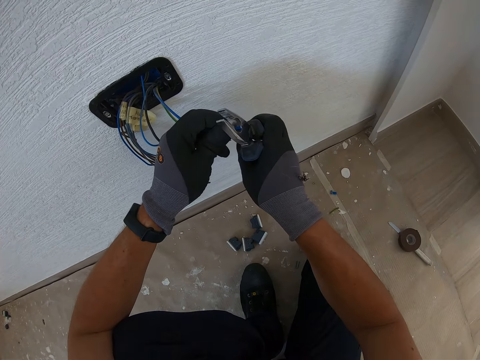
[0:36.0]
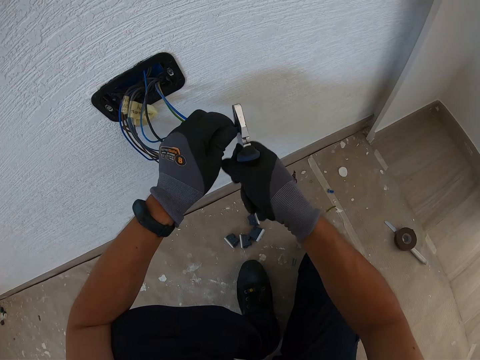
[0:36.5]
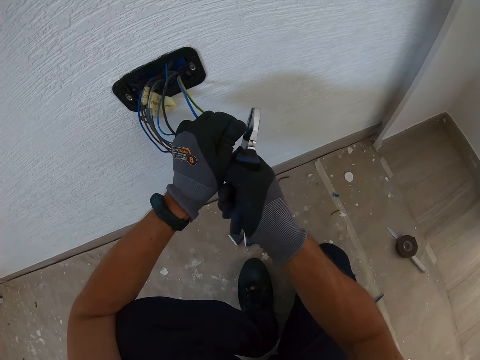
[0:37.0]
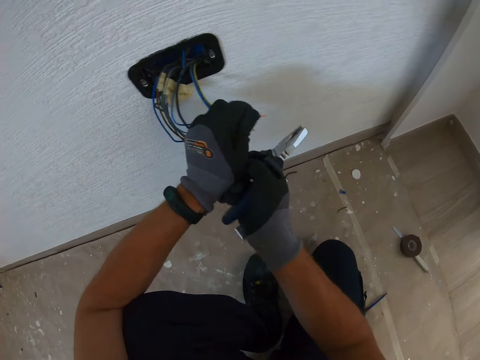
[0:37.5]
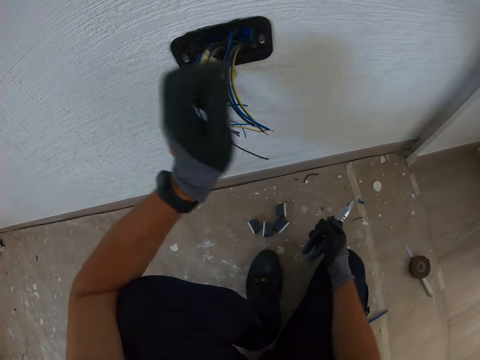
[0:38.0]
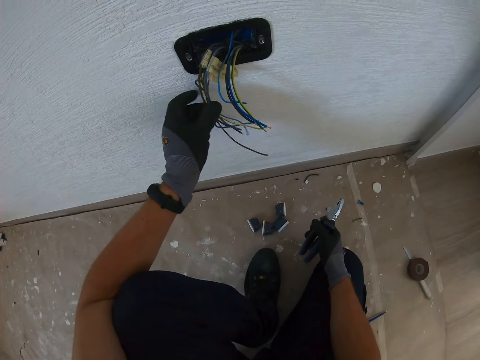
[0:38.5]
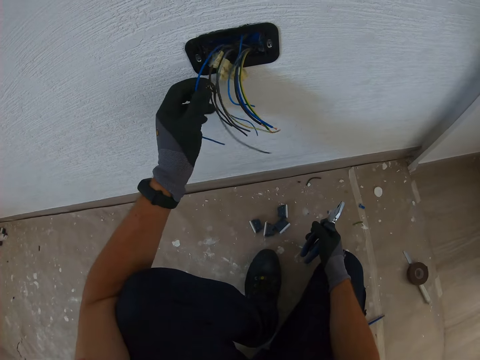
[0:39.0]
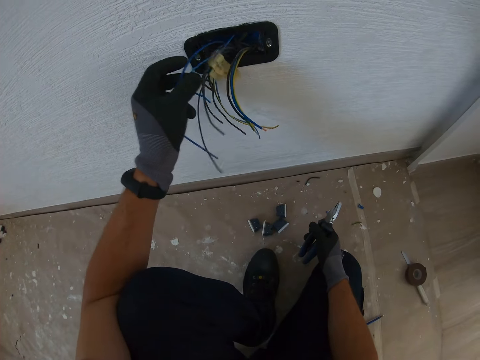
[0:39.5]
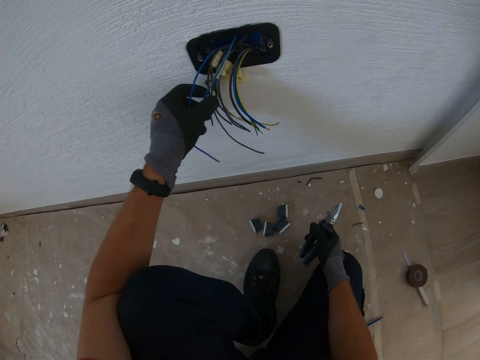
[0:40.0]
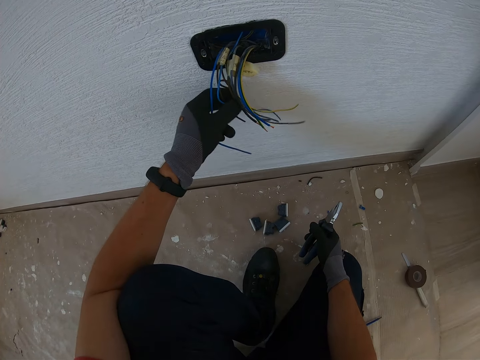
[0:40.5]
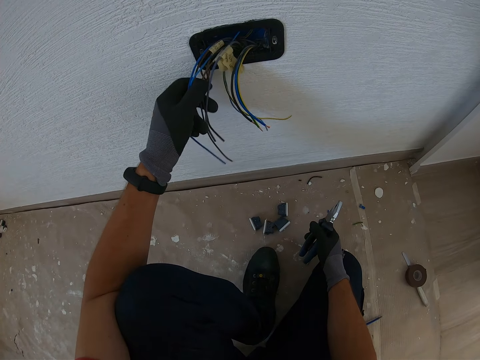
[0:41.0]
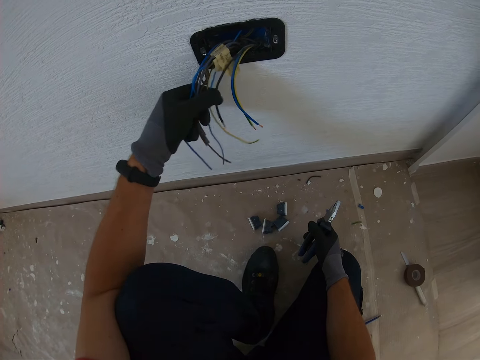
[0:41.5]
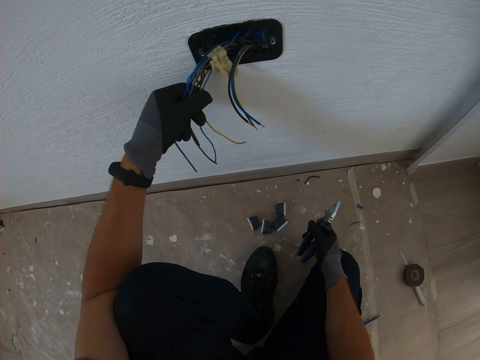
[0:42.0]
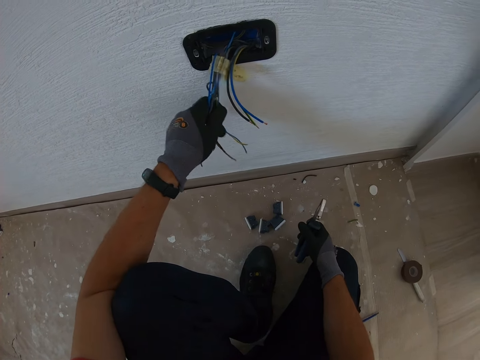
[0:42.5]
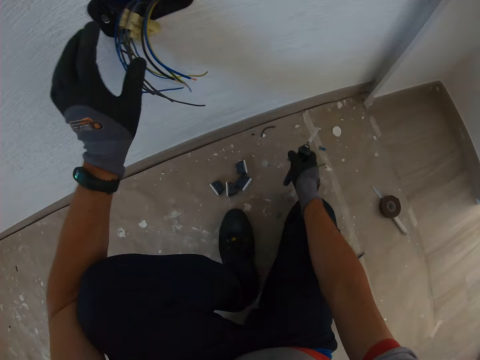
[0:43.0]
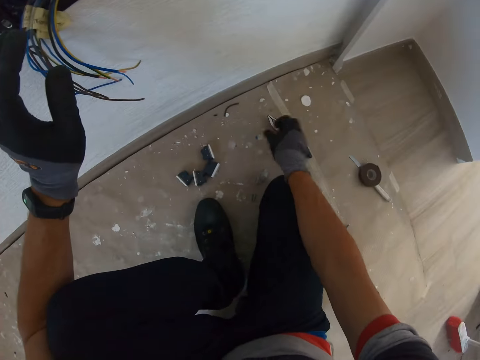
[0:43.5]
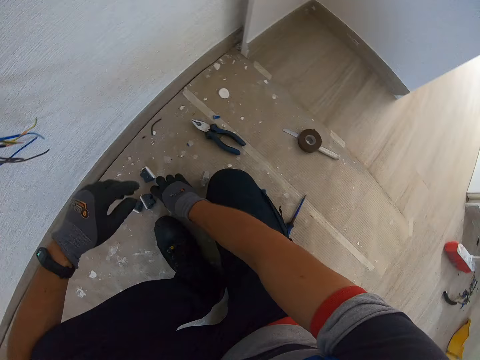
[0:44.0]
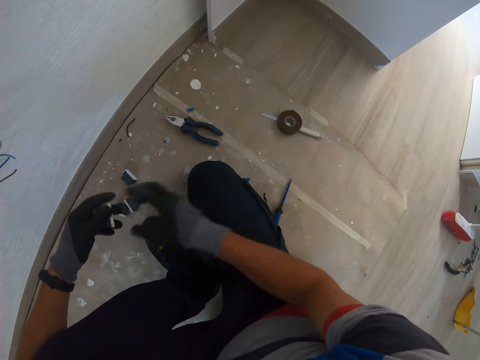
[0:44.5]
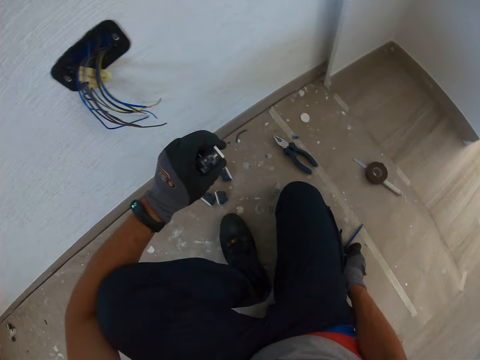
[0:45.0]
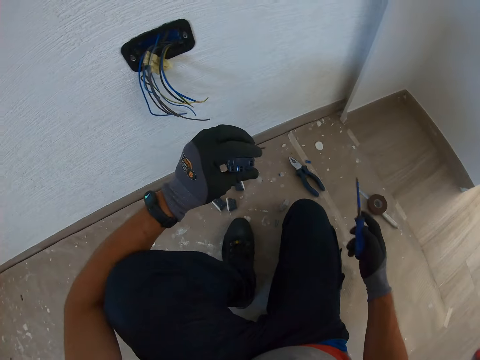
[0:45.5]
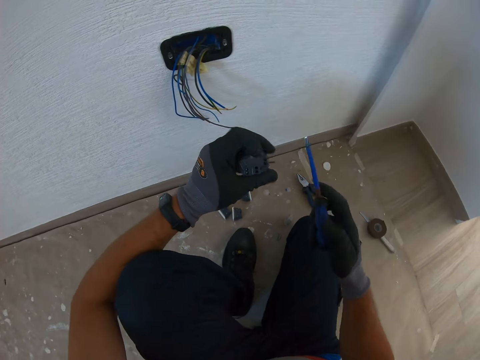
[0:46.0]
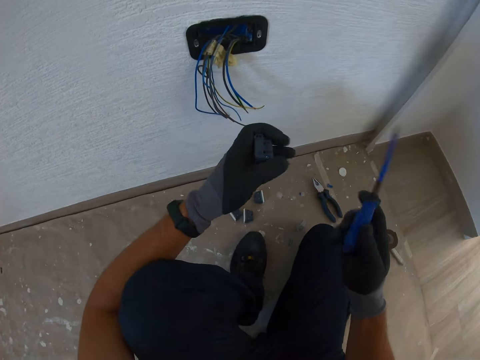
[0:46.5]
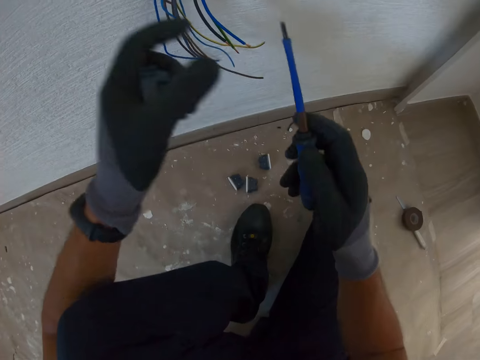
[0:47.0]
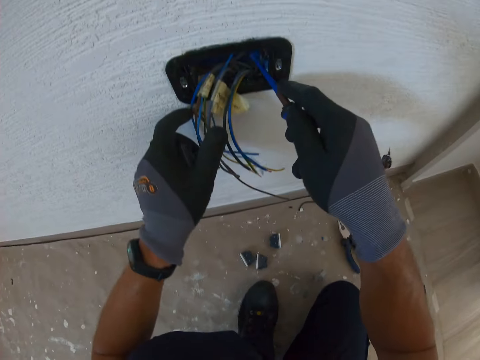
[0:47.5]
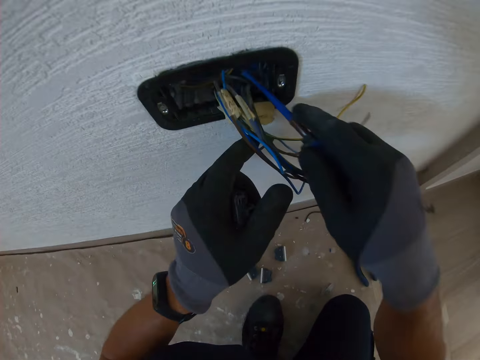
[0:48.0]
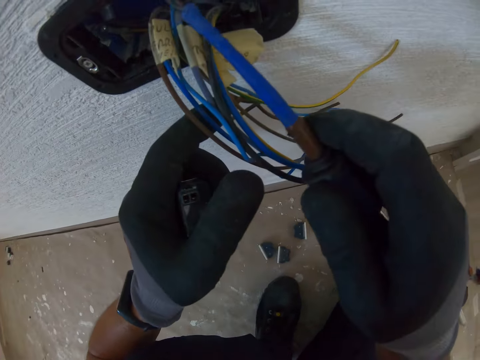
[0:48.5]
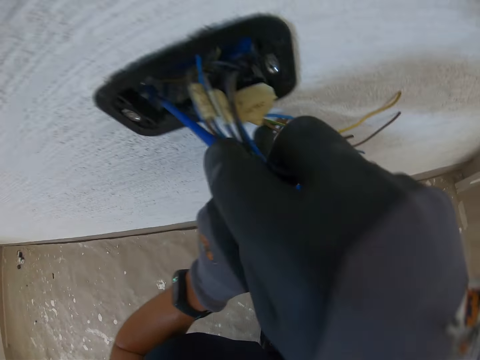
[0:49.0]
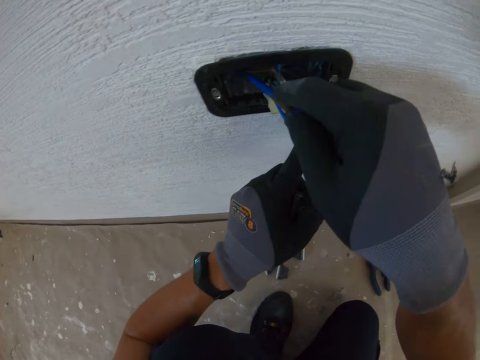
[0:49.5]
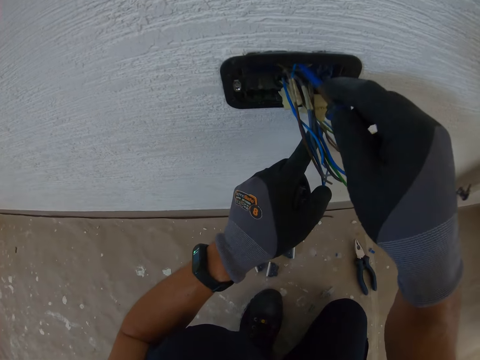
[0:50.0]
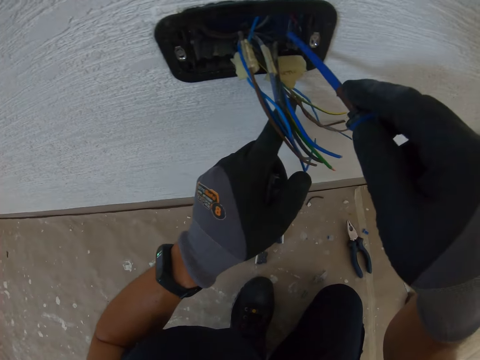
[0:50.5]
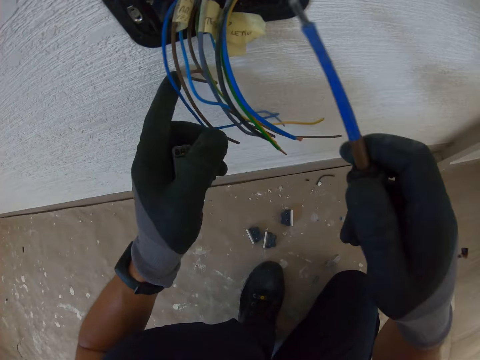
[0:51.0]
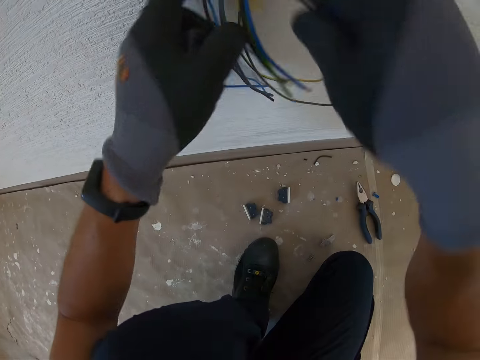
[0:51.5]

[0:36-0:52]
The camera wearer counts wires. They place the pliers on the floor. They pick up a fuse from the floor. They pick the pliers on the floor. They pick up a screwdriver. They fix a socket with the screwdriver.

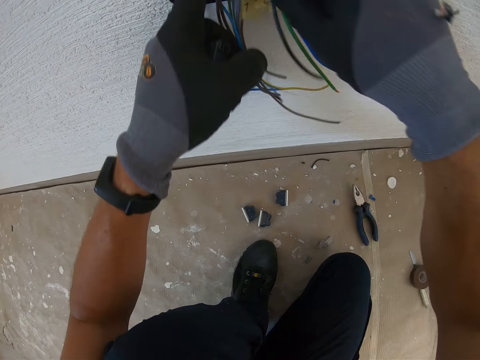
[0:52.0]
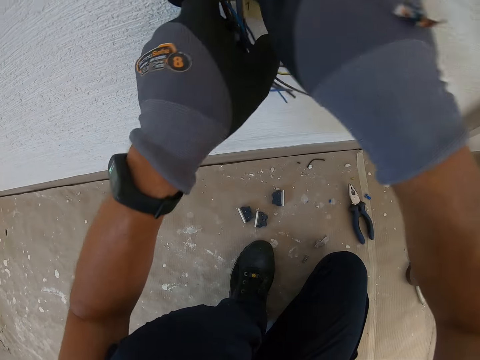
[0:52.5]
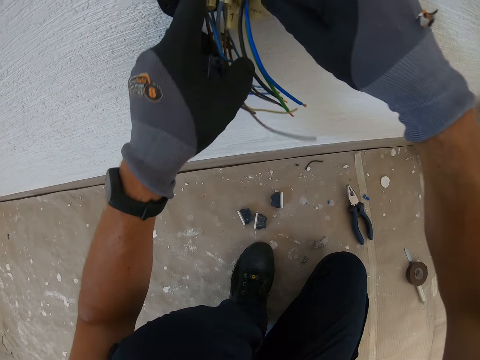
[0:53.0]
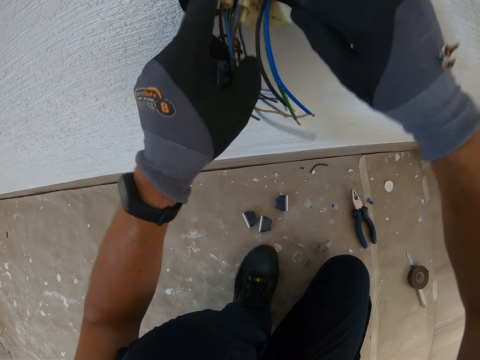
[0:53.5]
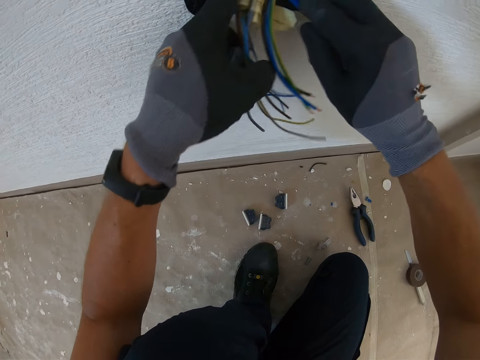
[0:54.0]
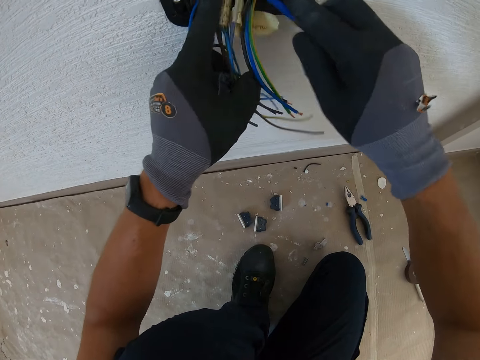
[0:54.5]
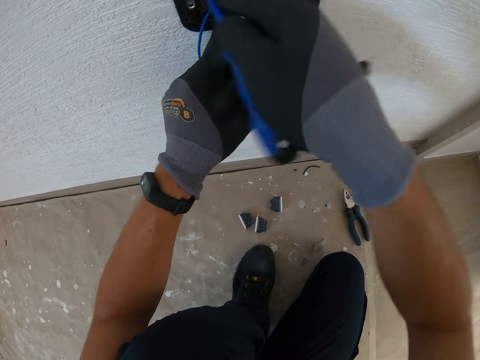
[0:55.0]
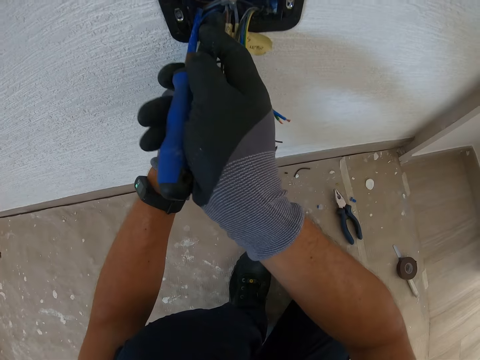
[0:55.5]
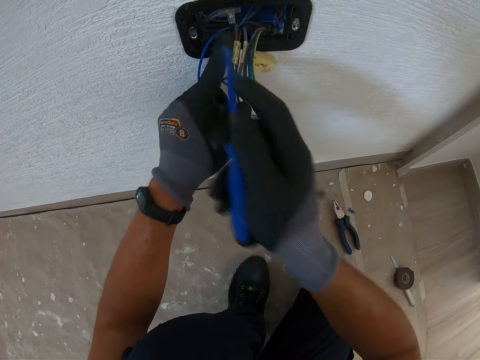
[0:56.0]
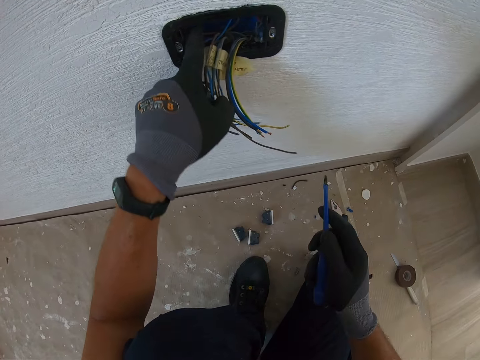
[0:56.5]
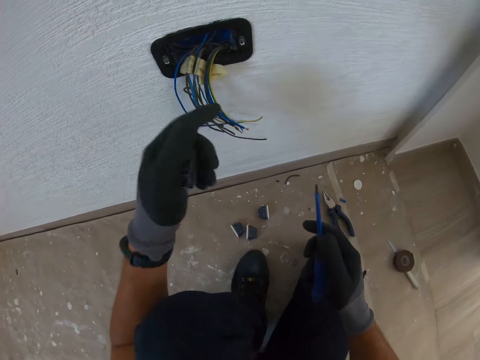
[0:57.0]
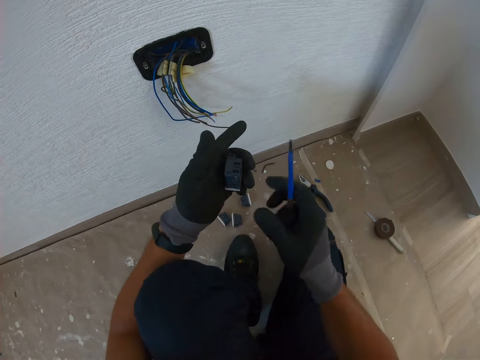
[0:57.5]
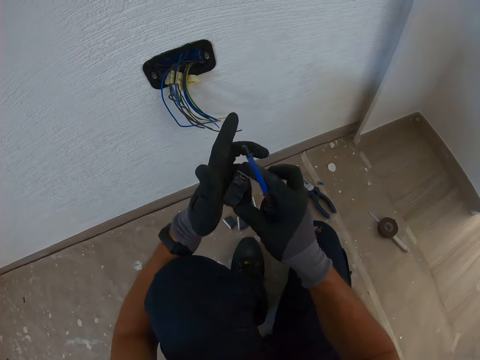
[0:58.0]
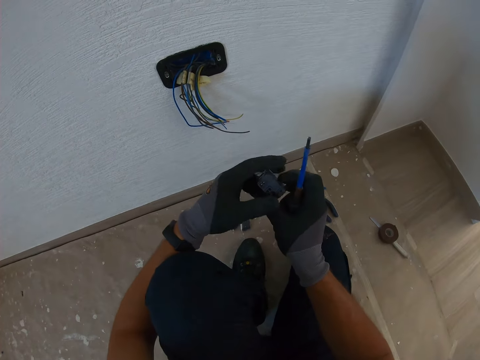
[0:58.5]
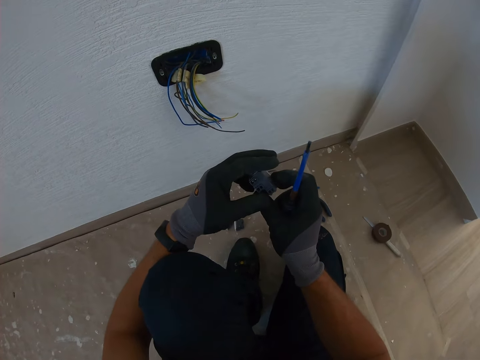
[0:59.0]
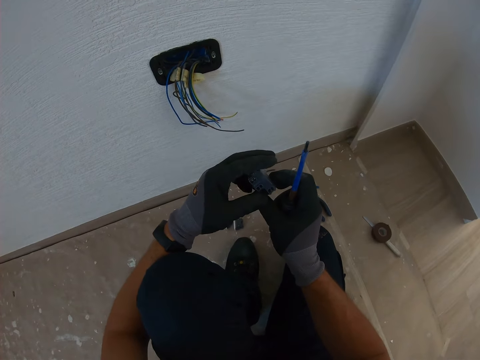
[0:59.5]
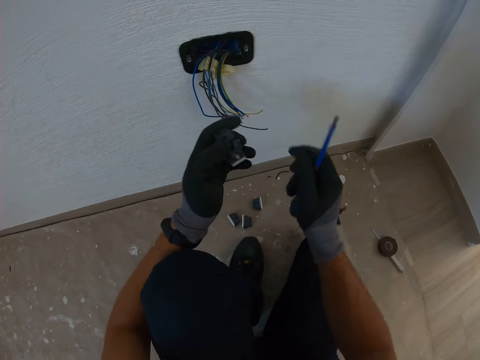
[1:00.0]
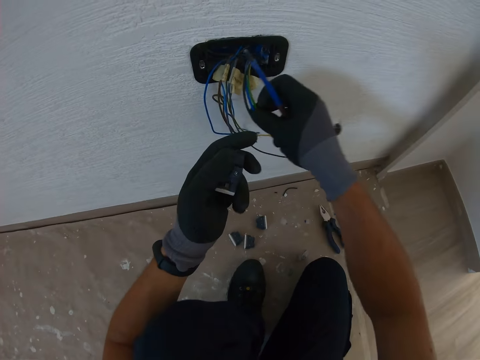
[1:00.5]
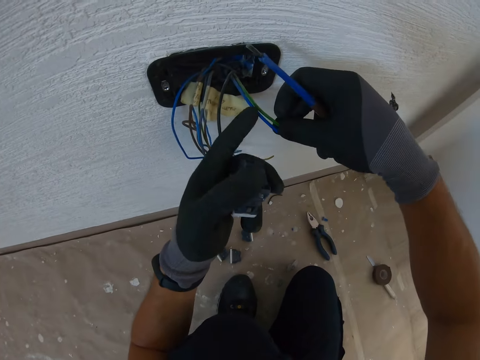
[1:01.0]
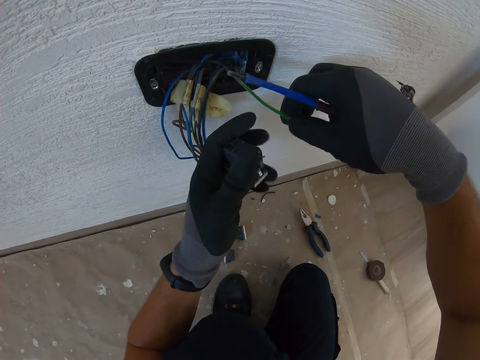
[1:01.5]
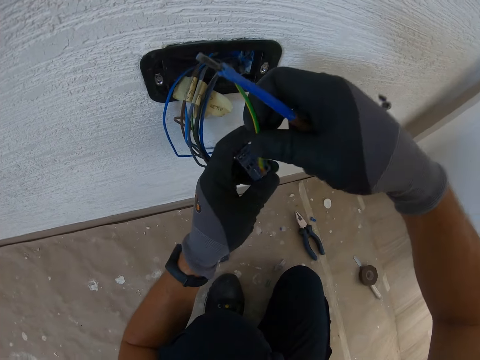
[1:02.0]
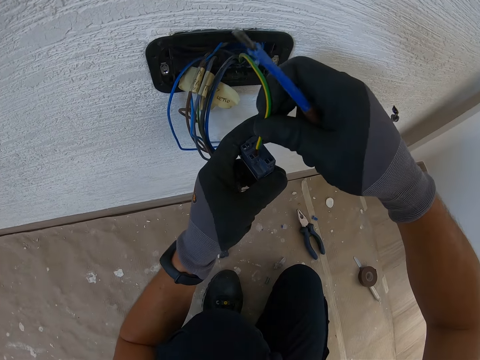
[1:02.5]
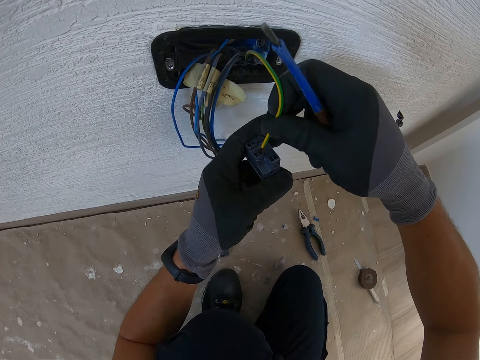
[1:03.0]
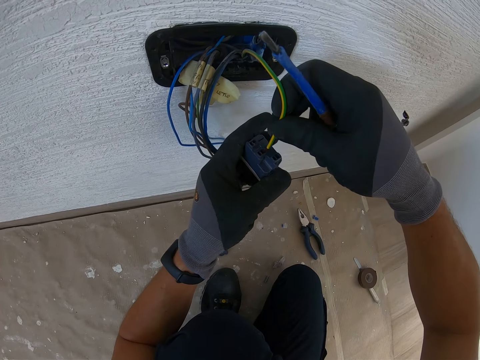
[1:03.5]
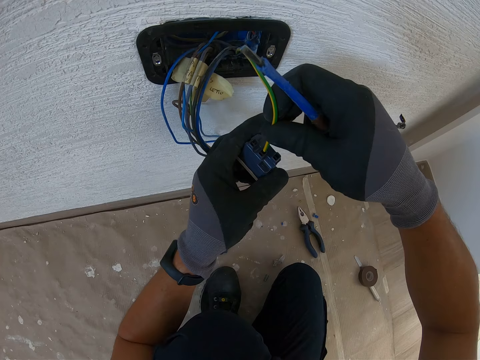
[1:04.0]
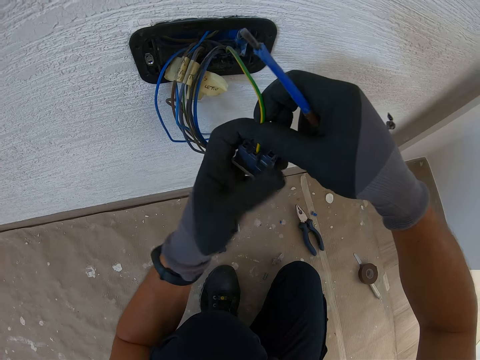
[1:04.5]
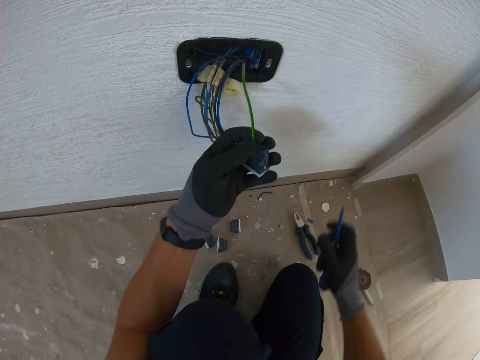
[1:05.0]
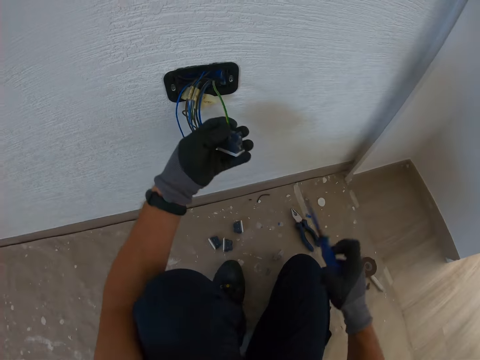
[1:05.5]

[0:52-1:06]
The camera wearer stares at the fuse. They fix a wire on the fuse. They insert the wire in something.
